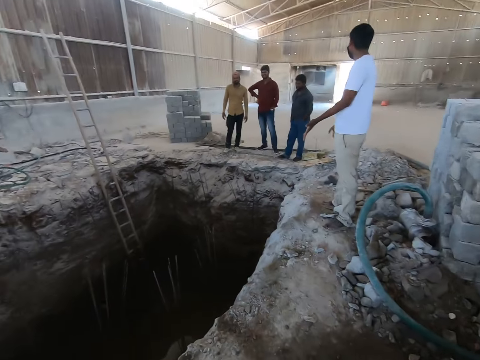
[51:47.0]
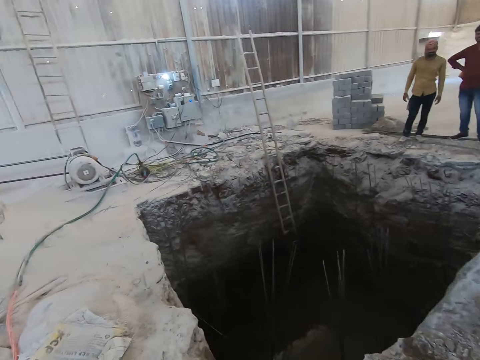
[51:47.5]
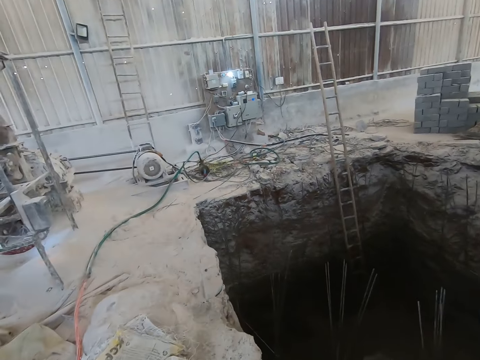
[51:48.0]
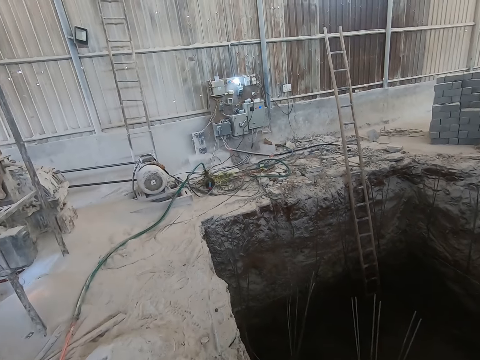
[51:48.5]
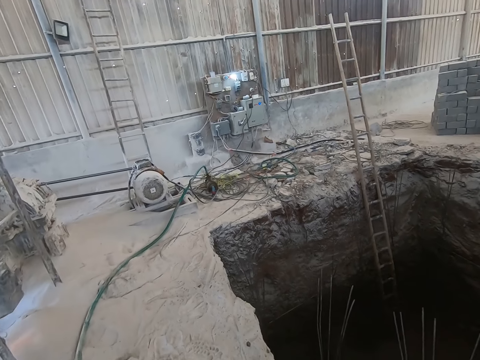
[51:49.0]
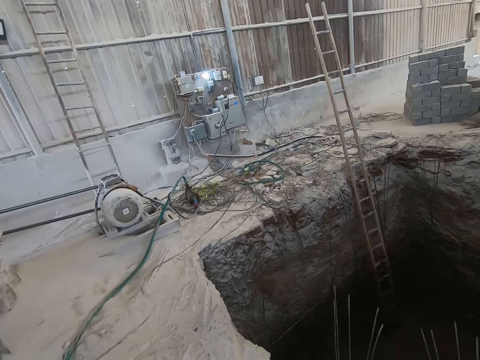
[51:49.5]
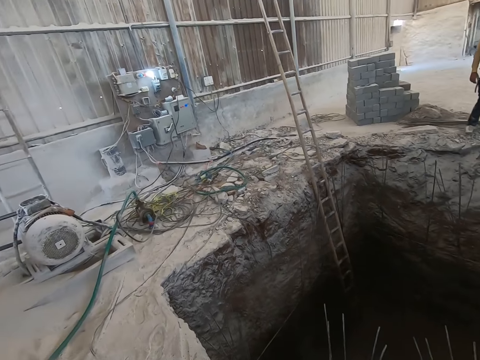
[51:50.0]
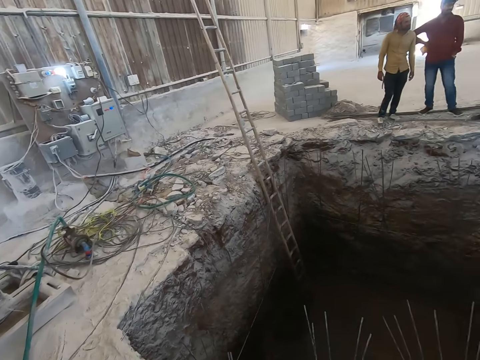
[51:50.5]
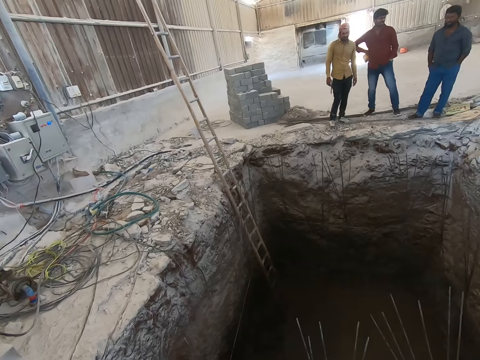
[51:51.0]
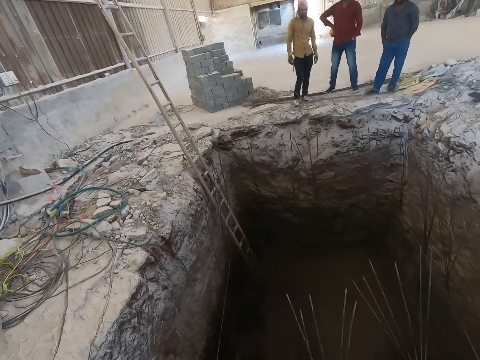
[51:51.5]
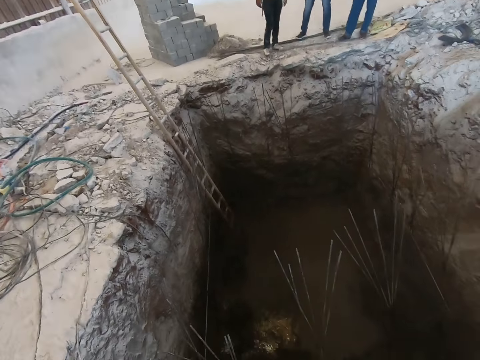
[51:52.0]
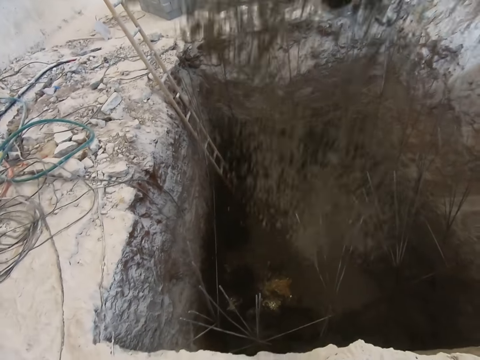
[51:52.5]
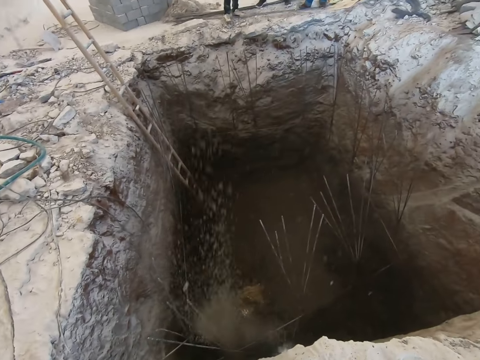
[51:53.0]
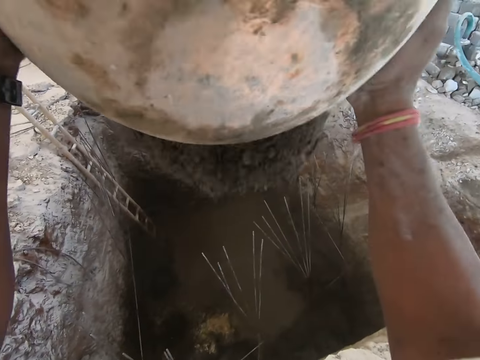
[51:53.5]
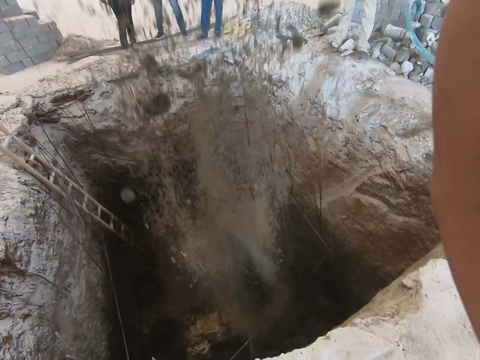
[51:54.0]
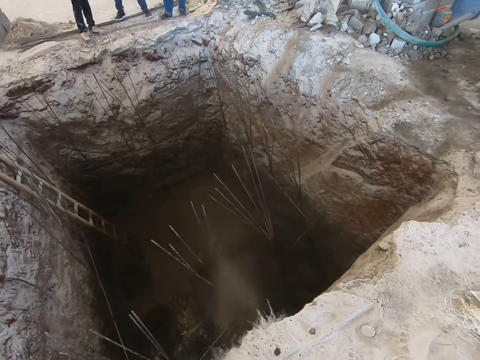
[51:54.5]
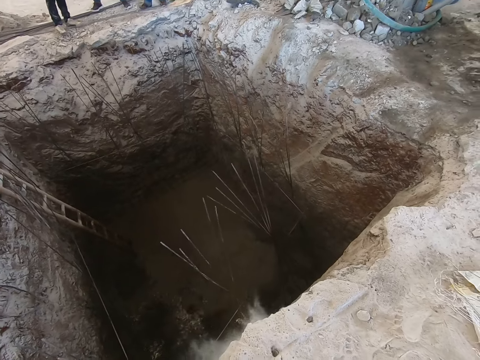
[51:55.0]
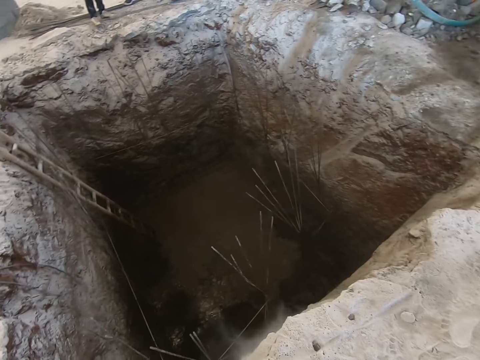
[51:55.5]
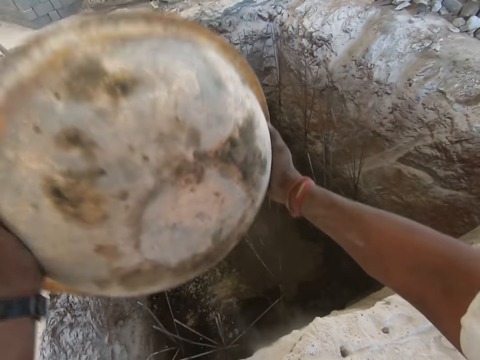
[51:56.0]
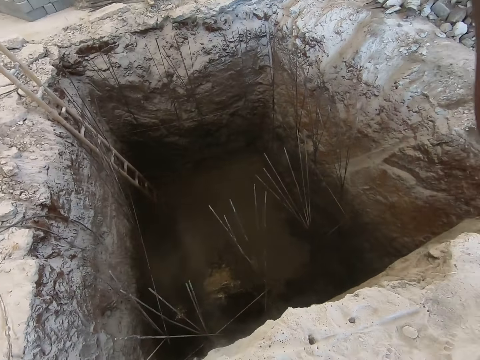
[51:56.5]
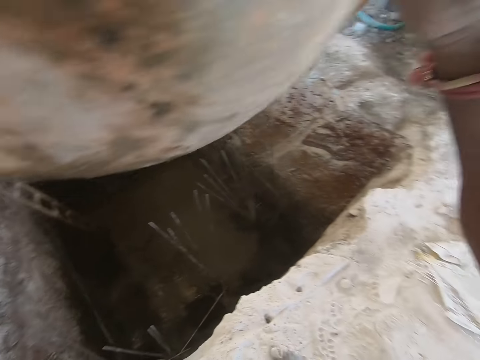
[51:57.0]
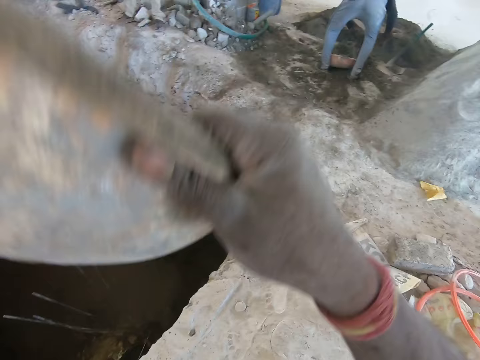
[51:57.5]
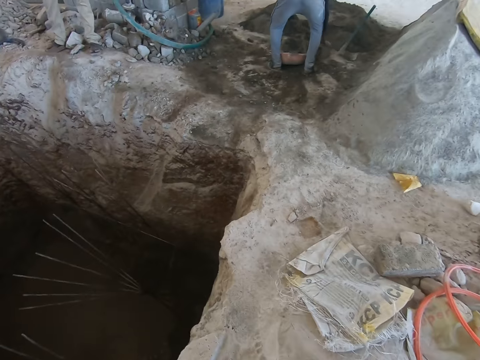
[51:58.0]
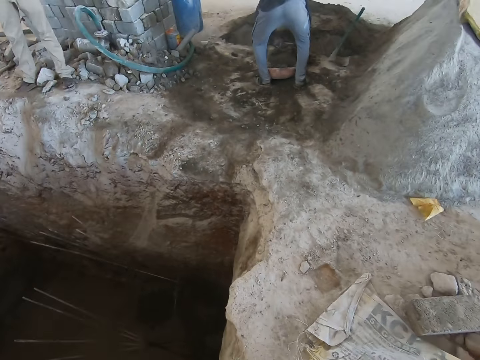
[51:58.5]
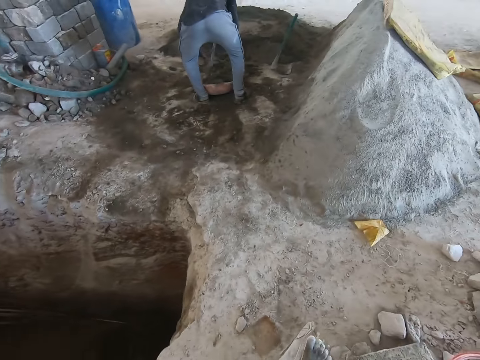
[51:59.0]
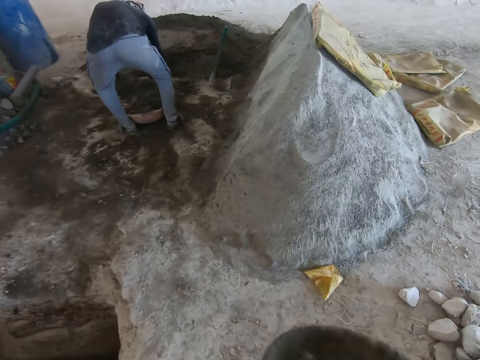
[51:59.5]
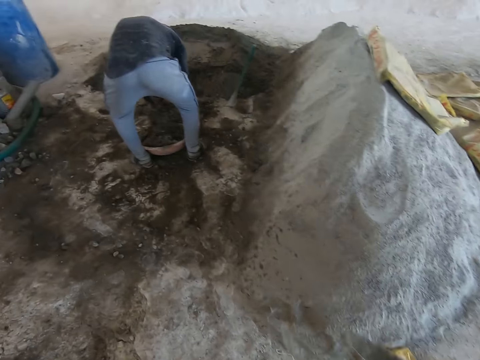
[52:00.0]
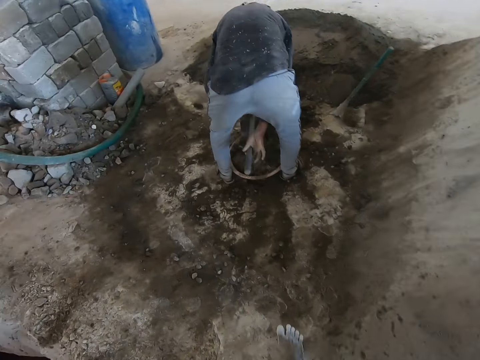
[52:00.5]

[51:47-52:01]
The camera wearer puts the bowl of cement on top of the head. He empties the head pan with concrete in both hands in the pit. He holds the head pan with his right hand. A man packs concrete with the hoe in both hands into the head pan on the floor.

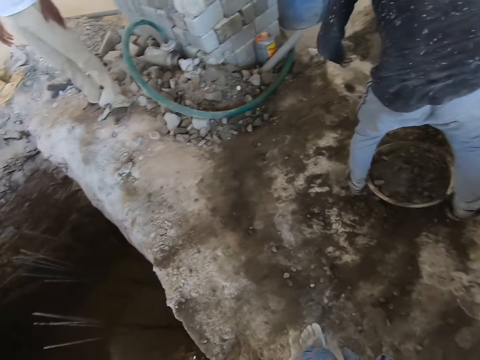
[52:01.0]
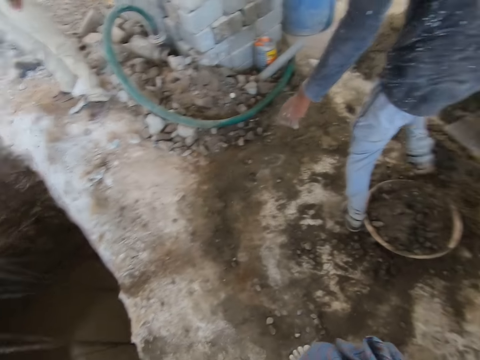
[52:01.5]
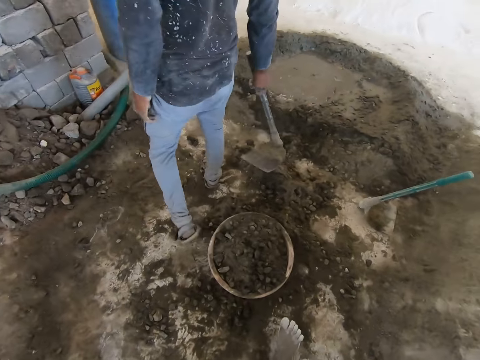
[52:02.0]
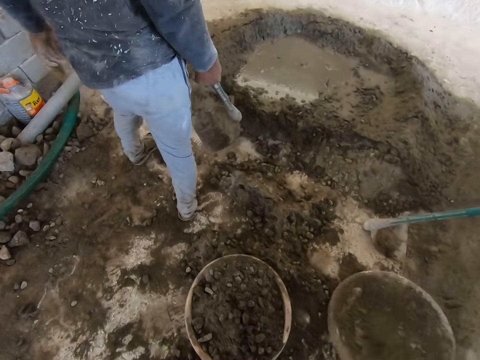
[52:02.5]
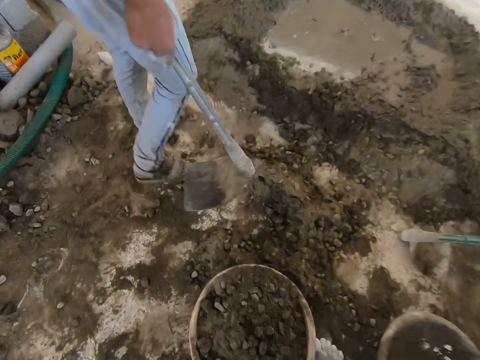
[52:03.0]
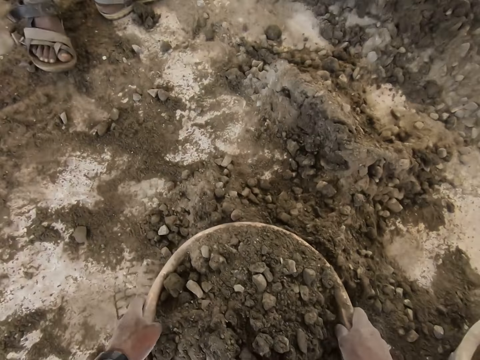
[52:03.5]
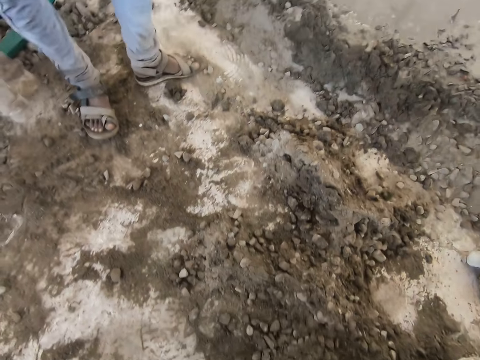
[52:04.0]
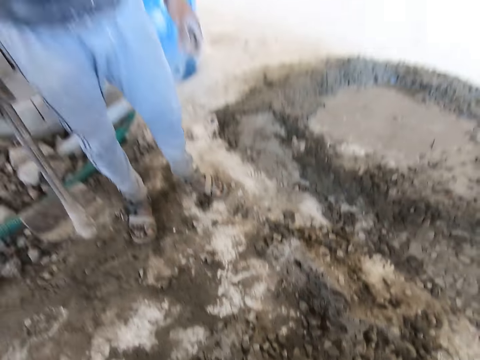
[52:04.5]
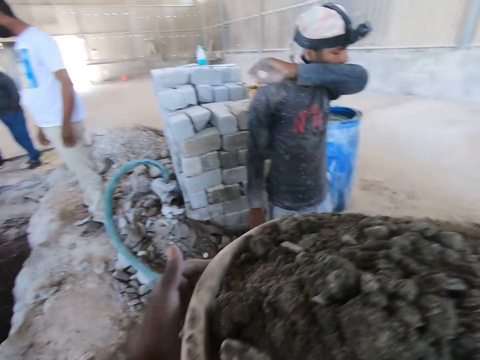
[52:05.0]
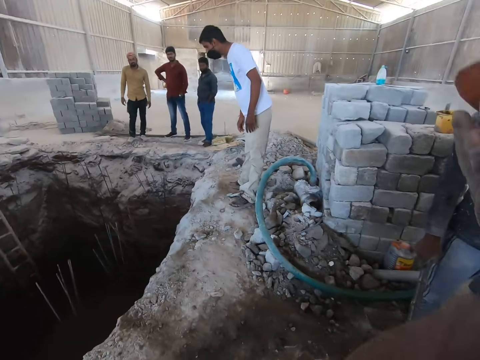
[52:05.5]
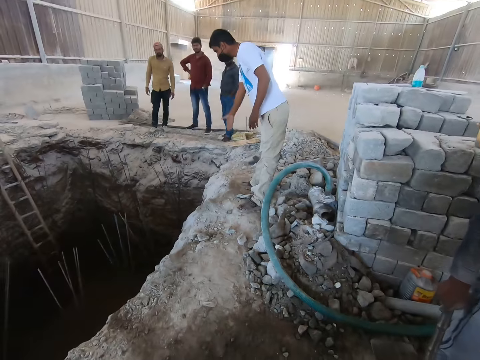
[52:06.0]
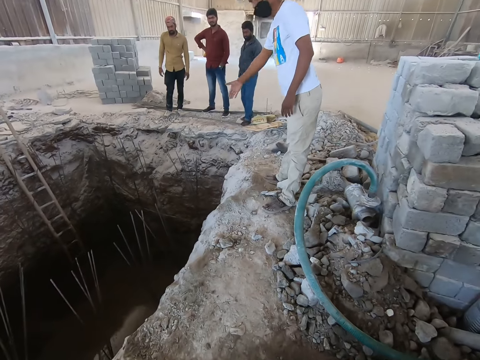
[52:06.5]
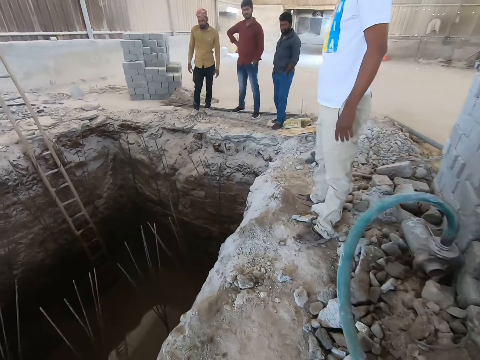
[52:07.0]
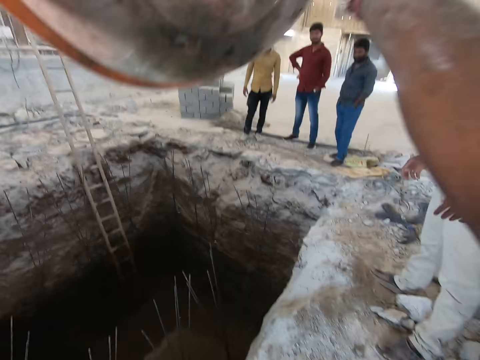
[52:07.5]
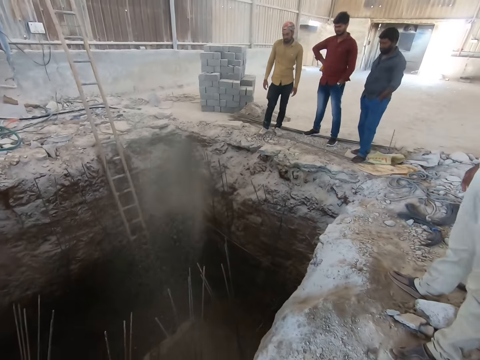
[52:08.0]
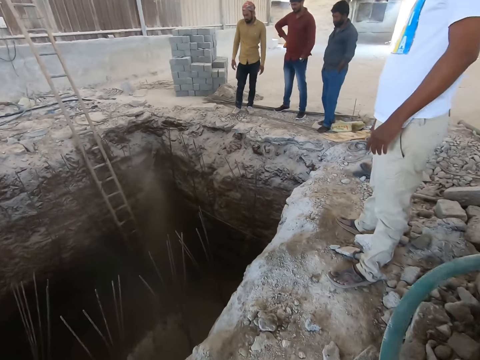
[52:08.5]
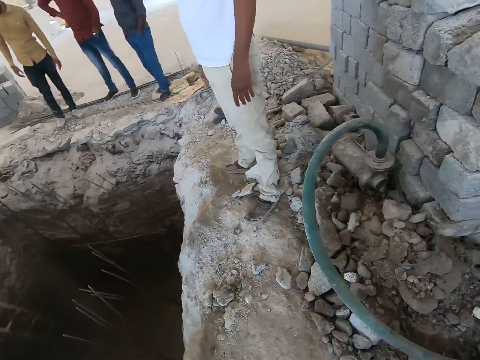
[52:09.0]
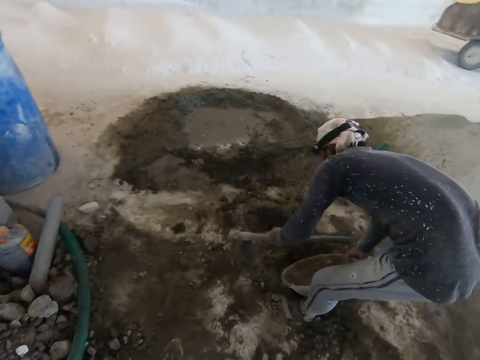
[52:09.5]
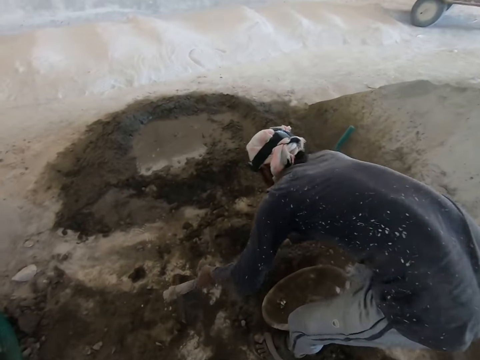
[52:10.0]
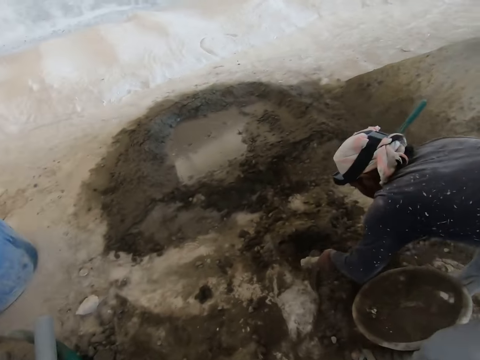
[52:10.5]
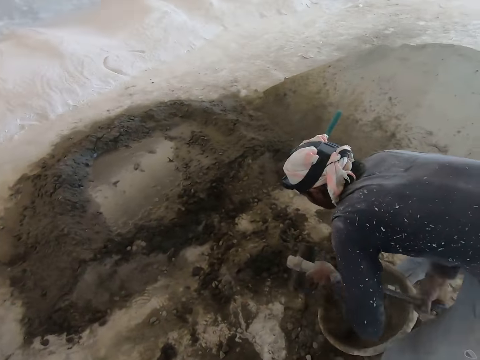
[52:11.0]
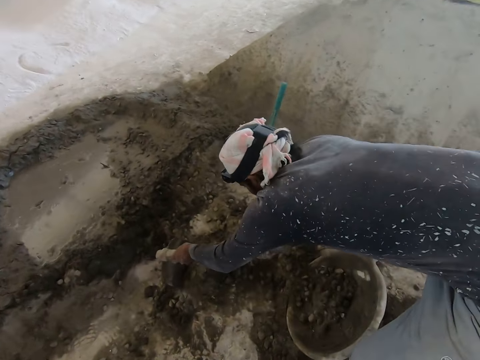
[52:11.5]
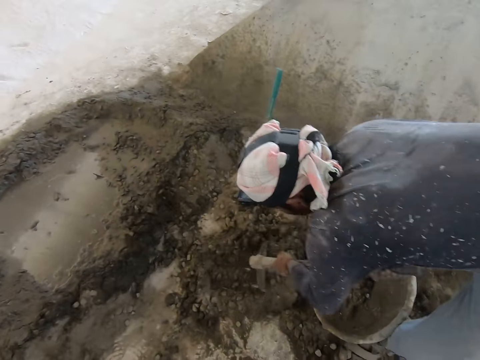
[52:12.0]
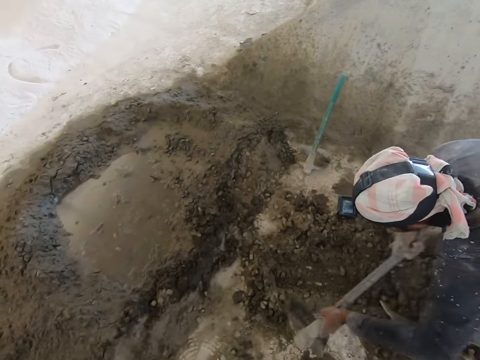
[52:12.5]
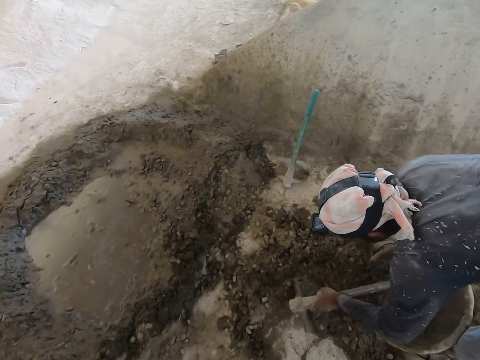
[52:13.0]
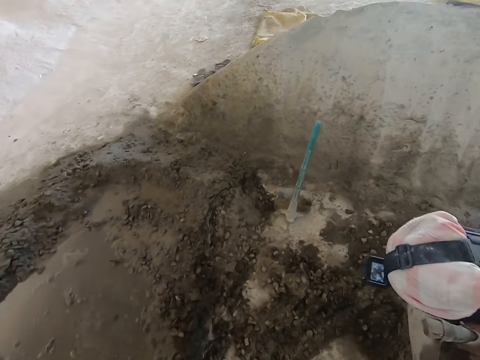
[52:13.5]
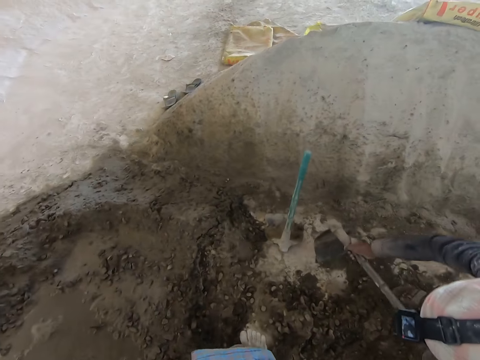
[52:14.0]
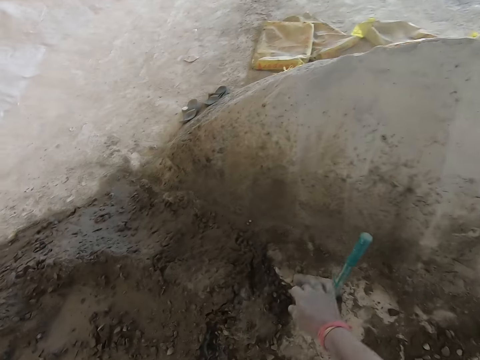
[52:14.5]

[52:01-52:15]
The camera wearer drops the head pan or bowl in his right hand on the floor. He picks up a bowl with cement. He carries the head pan with concrete on the floor with both hands. He puts the bowl of cement on top of the head. He empties the head pan with concrete in both hands in the pit. A man packs concrete with the hoe in both hands into the head pan on the floor.
